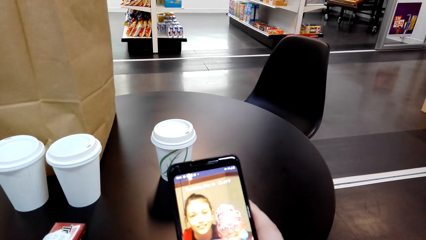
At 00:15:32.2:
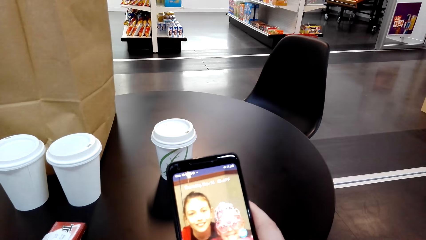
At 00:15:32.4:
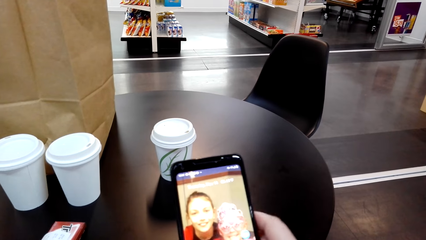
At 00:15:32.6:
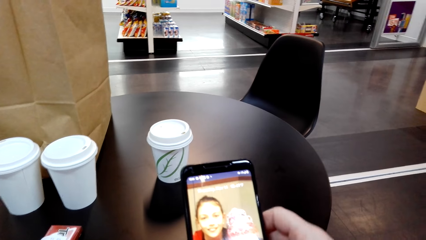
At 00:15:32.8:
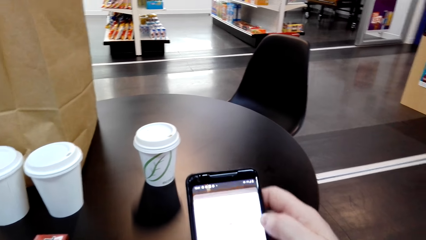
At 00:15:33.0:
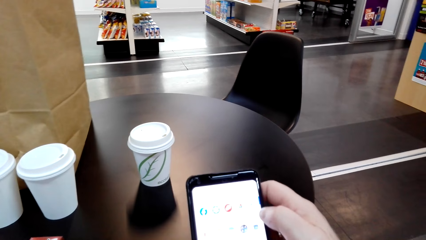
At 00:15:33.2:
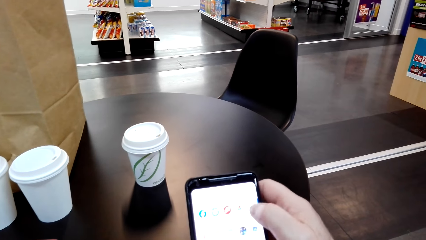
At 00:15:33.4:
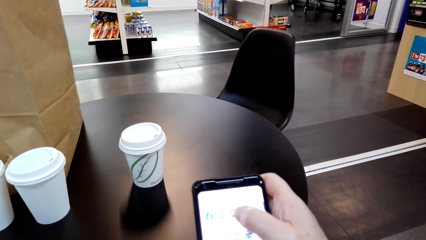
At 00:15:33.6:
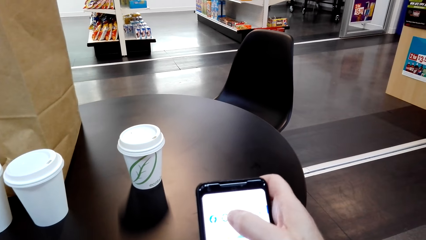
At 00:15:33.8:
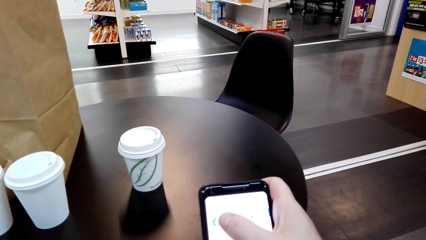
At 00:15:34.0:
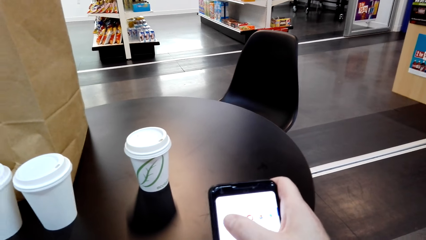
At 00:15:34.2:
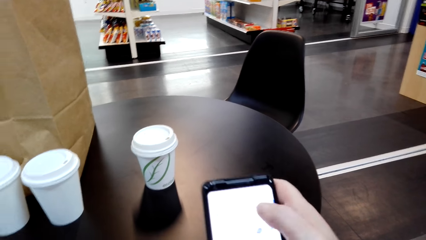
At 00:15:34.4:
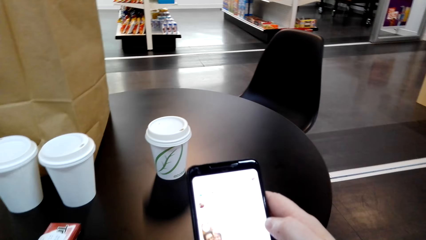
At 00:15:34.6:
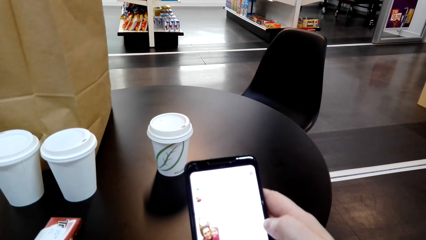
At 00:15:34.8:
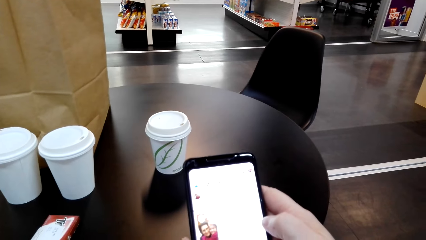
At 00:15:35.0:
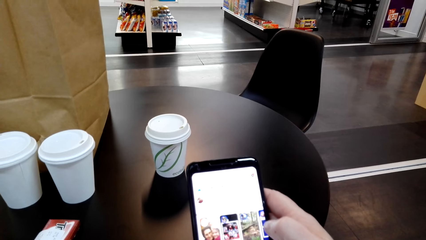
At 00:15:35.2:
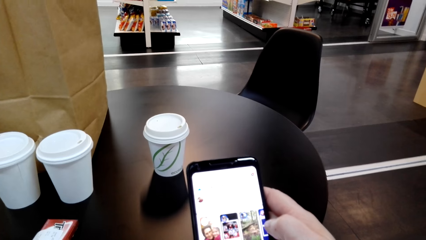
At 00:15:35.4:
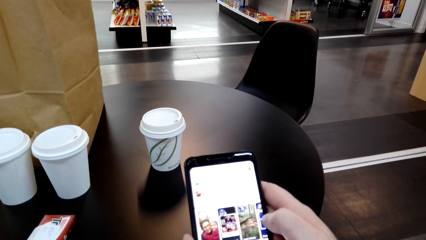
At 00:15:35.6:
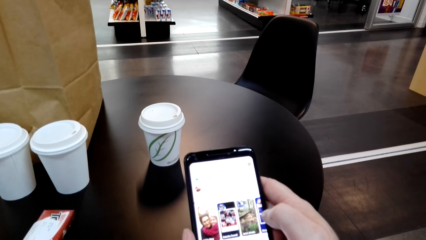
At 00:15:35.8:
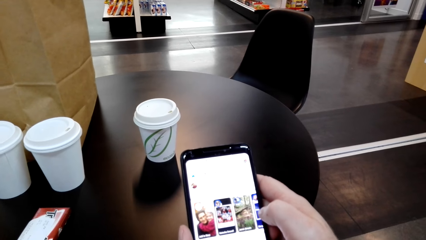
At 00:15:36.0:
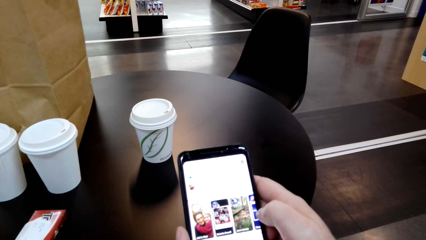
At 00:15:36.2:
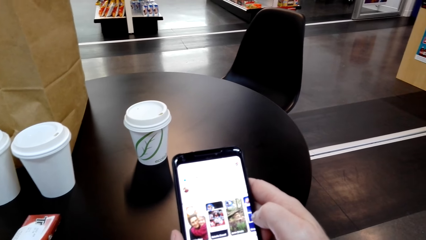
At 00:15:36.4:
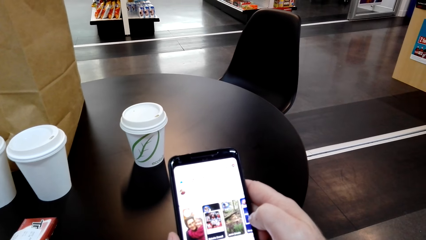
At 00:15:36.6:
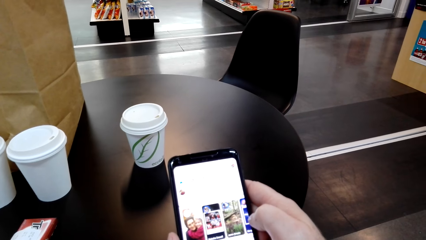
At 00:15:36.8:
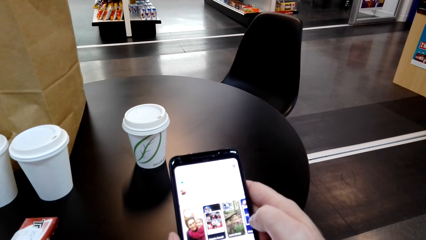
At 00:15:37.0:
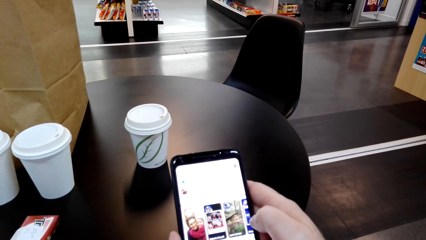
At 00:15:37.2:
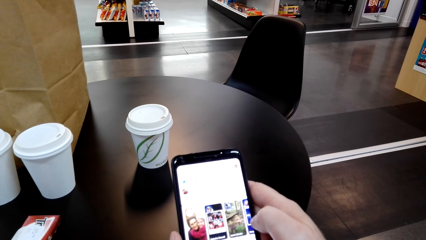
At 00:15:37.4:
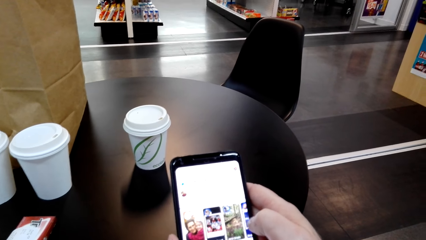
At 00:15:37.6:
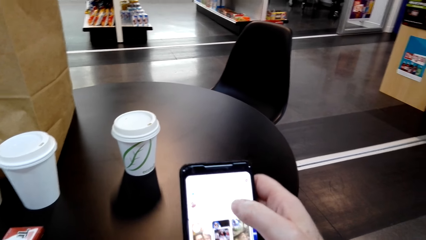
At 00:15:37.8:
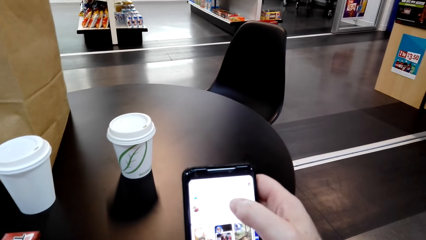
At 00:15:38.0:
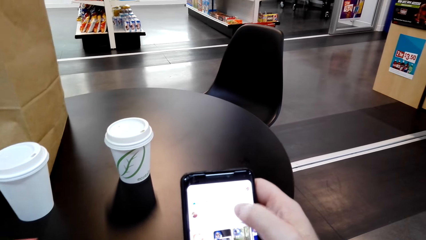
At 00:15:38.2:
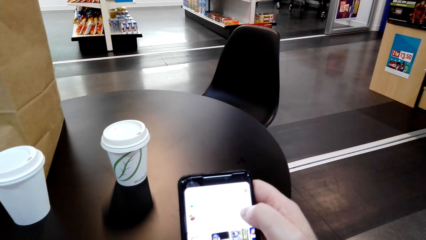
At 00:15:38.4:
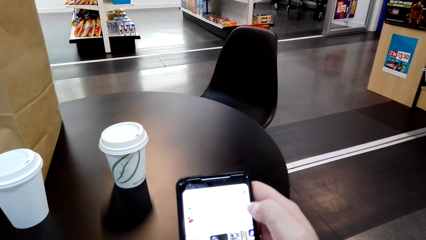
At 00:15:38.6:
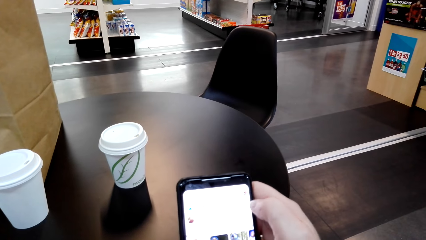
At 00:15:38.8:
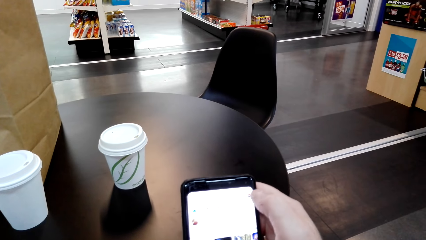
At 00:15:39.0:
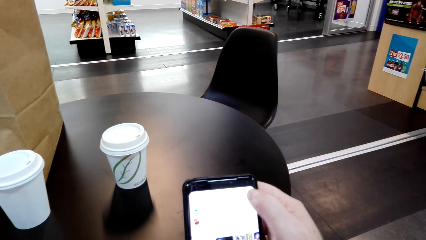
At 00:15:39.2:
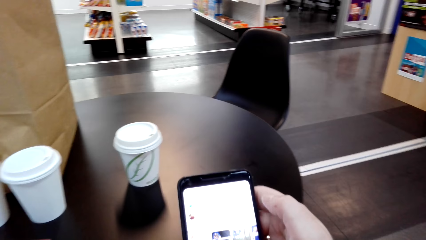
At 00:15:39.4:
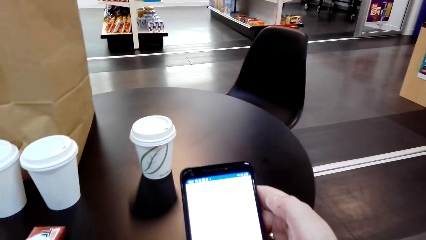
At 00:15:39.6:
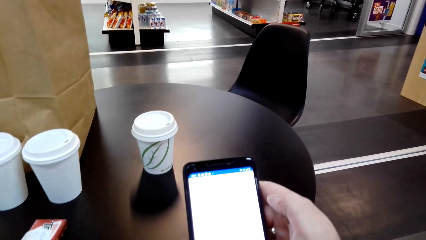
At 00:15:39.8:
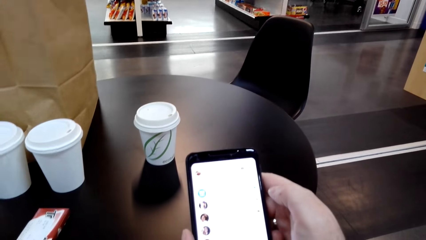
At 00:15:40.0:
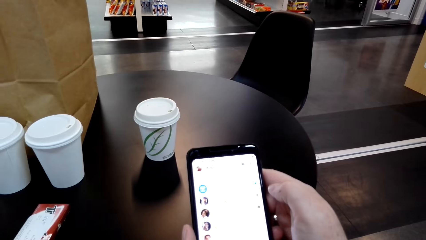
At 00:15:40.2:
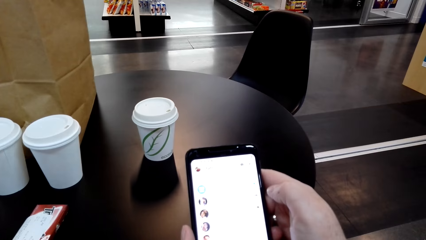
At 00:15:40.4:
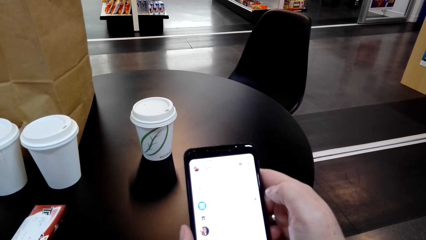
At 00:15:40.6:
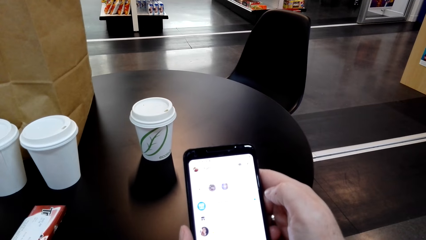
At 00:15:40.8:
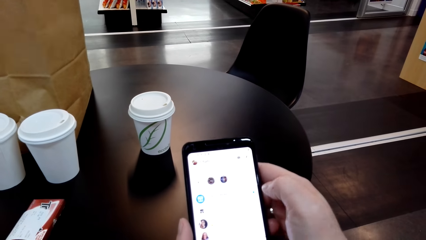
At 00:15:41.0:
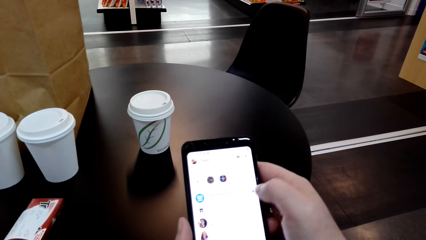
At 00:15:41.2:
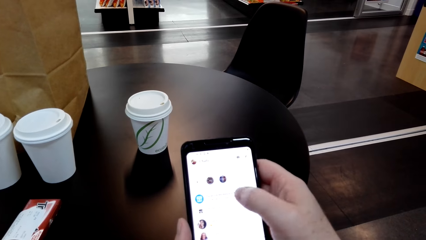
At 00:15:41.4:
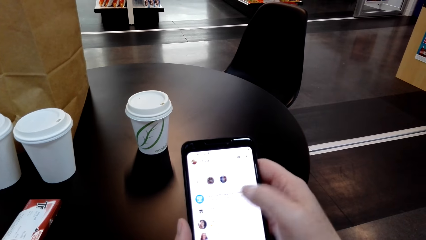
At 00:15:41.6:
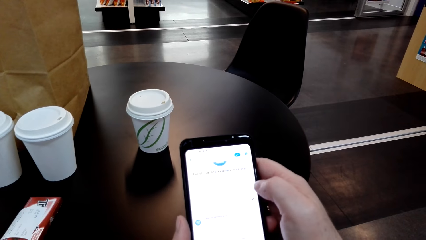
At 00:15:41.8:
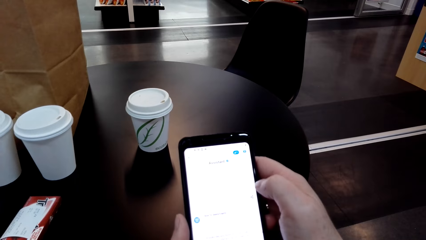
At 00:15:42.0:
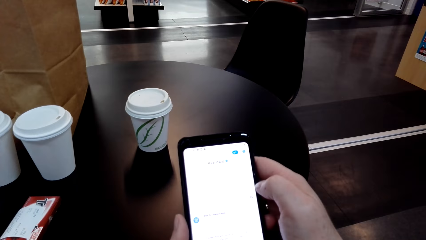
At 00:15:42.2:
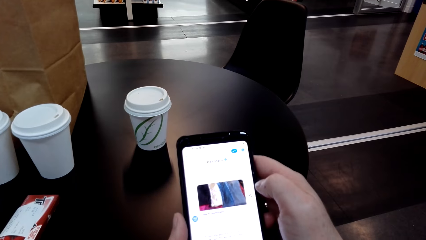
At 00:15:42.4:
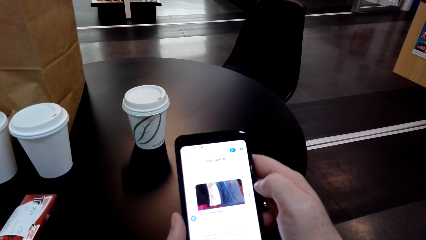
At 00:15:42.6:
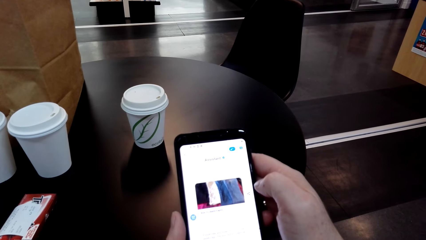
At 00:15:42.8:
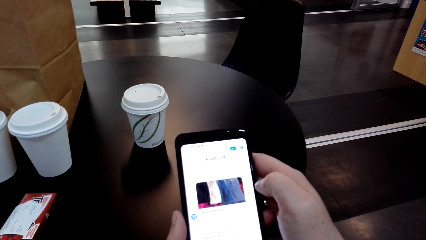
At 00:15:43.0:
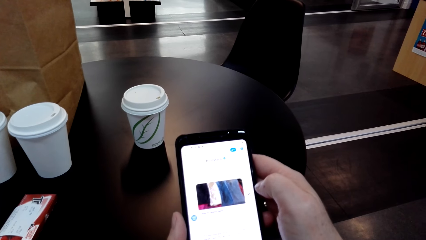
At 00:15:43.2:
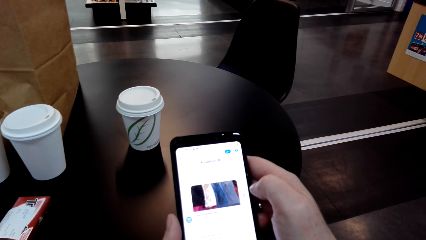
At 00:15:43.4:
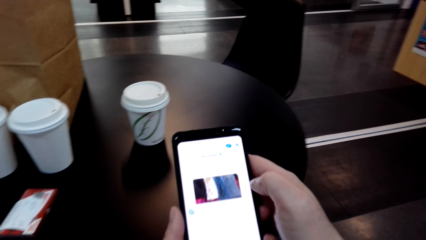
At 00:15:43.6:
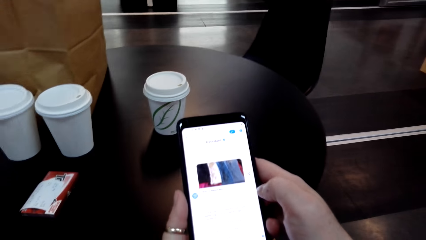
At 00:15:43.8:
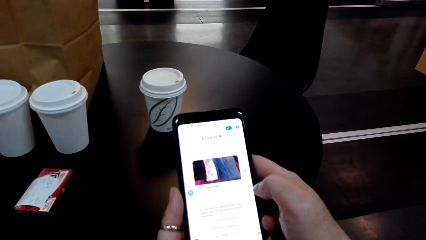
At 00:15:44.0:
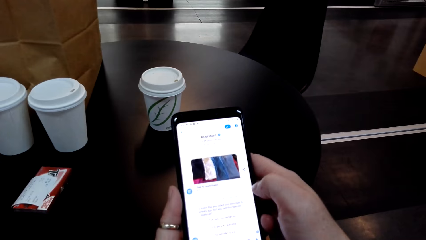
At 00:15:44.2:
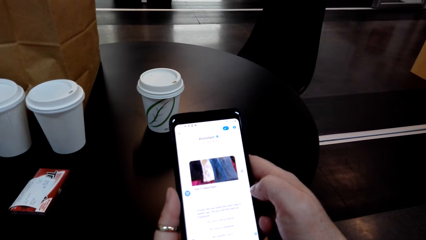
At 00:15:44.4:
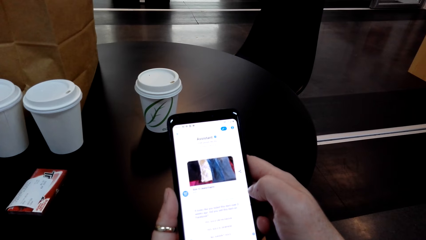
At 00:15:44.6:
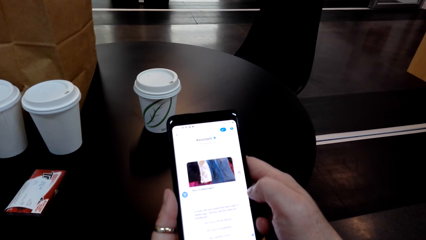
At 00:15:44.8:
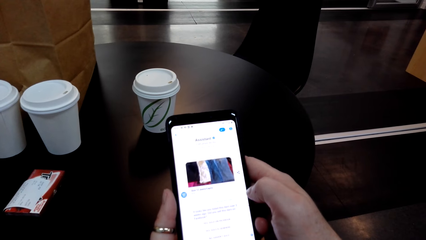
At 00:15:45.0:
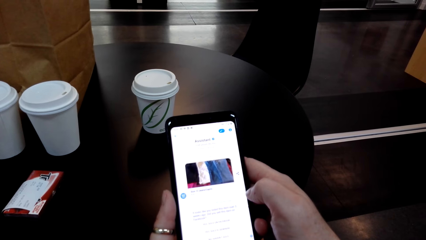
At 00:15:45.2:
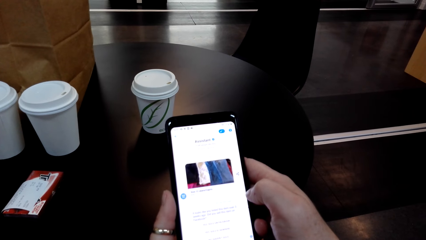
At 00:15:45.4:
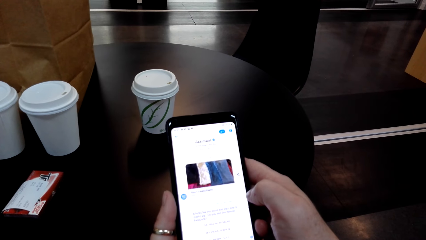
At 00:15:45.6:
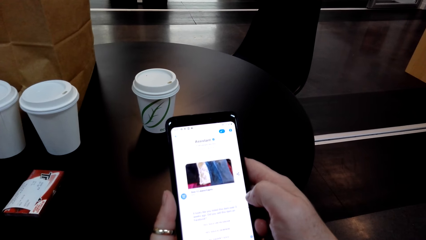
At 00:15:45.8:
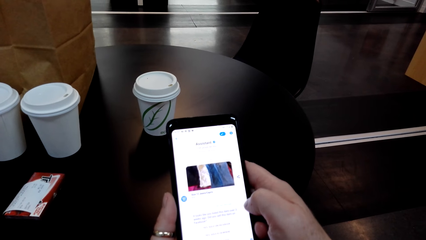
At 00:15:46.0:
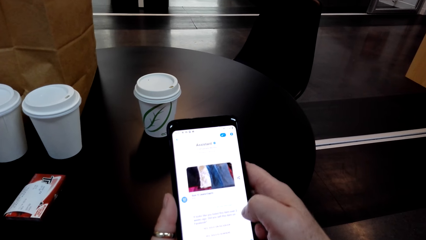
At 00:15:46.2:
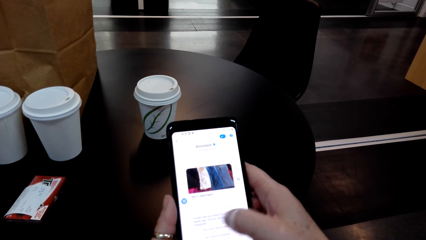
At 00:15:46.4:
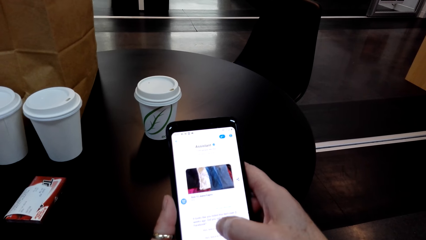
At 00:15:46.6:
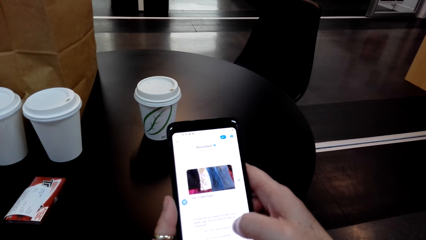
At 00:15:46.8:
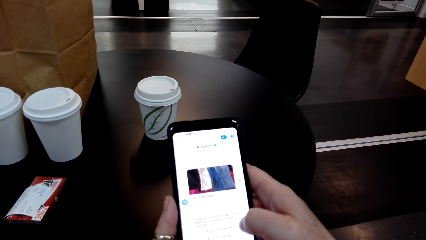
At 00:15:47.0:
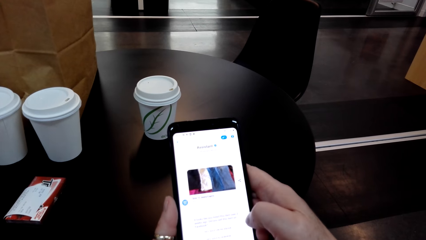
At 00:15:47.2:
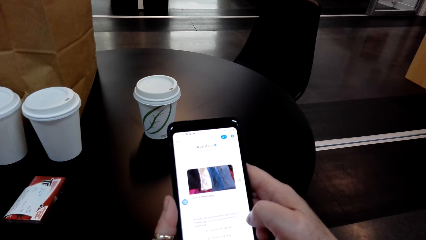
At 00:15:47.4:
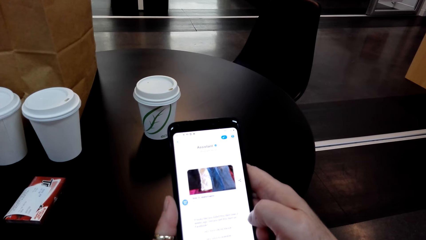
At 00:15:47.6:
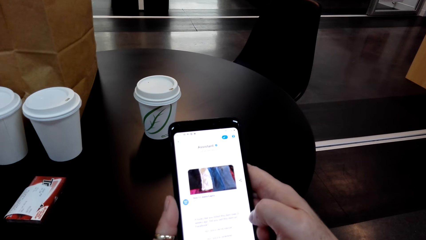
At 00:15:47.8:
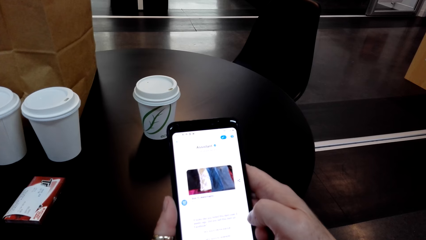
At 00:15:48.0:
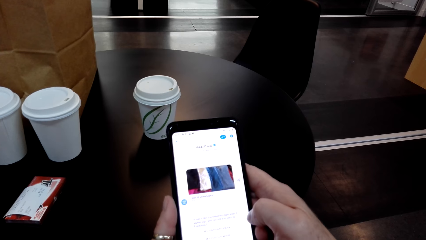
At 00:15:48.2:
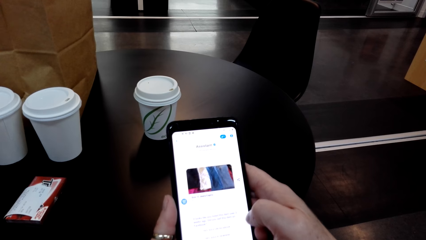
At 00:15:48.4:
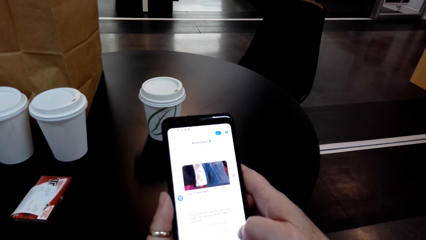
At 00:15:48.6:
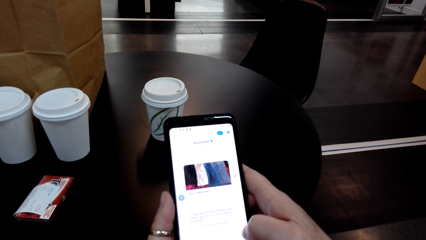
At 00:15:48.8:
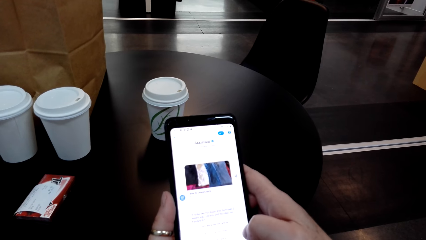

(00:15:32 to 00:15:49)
The camera wearer flips through her phone. She touches her phone's screen. She touches her phone's screen again. She looks at her phone.
